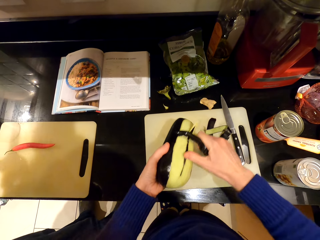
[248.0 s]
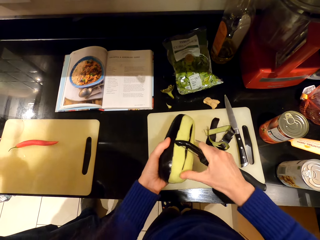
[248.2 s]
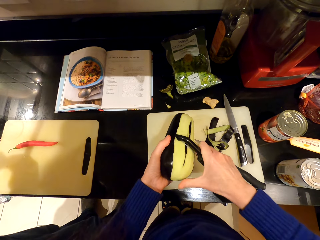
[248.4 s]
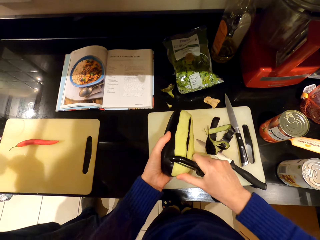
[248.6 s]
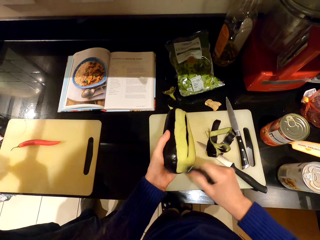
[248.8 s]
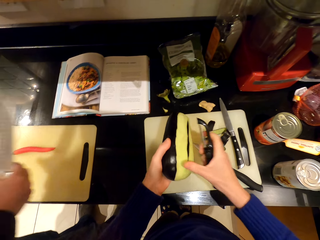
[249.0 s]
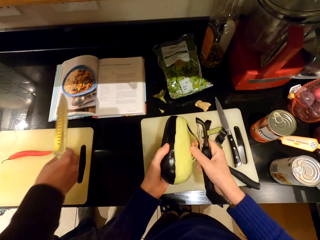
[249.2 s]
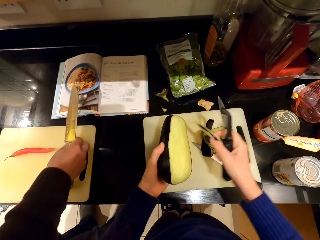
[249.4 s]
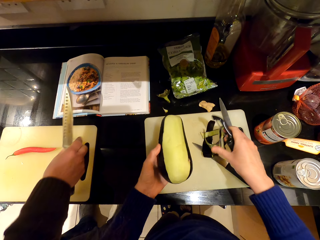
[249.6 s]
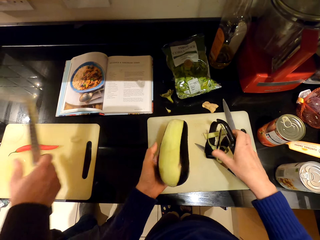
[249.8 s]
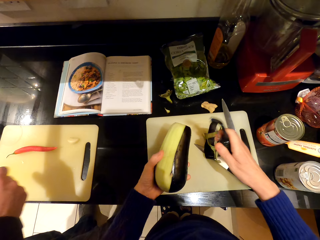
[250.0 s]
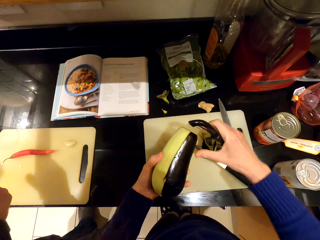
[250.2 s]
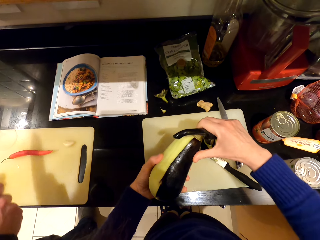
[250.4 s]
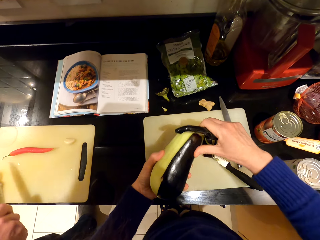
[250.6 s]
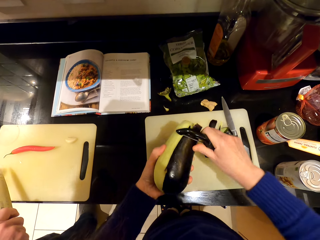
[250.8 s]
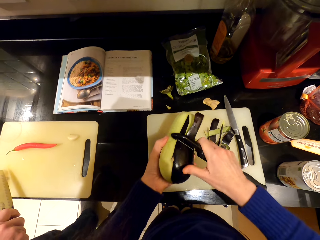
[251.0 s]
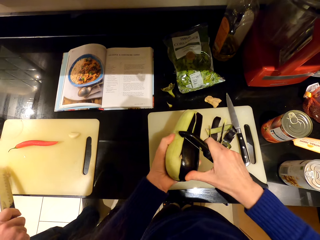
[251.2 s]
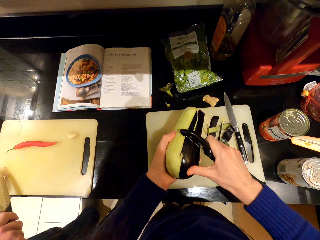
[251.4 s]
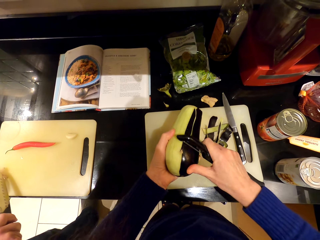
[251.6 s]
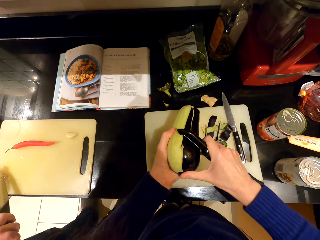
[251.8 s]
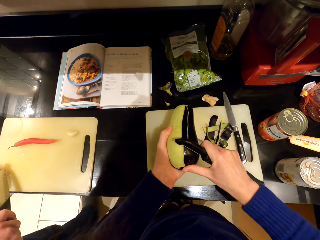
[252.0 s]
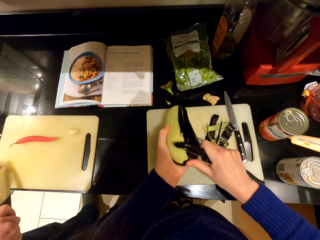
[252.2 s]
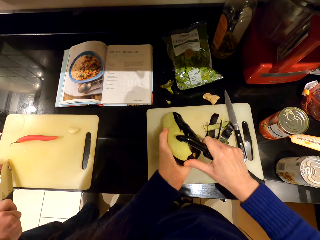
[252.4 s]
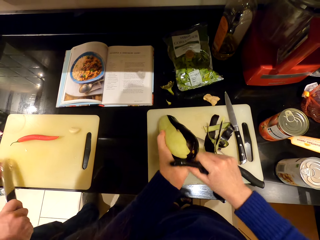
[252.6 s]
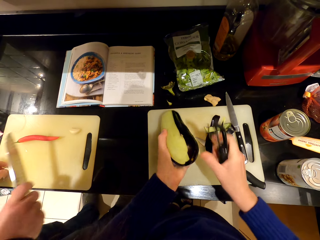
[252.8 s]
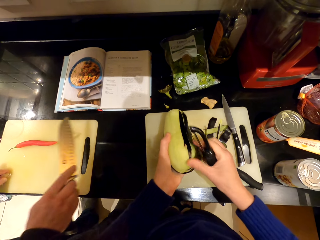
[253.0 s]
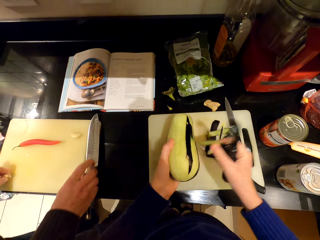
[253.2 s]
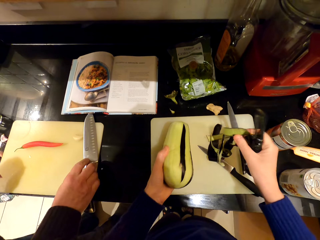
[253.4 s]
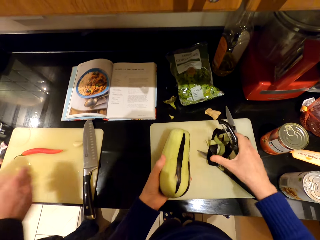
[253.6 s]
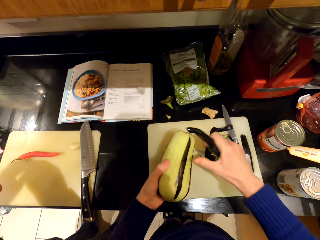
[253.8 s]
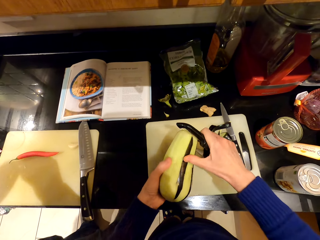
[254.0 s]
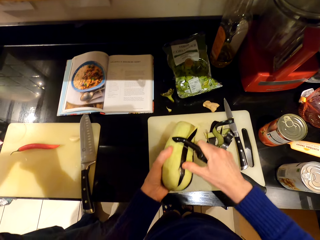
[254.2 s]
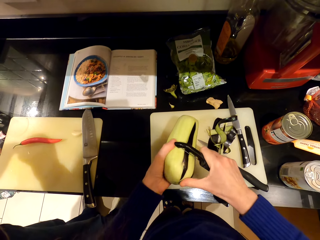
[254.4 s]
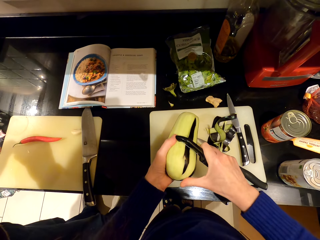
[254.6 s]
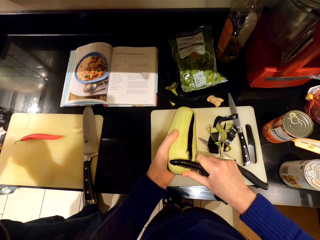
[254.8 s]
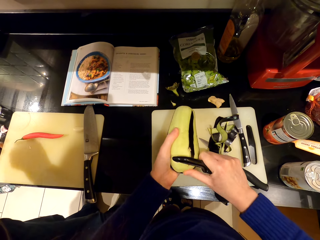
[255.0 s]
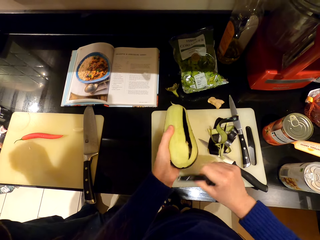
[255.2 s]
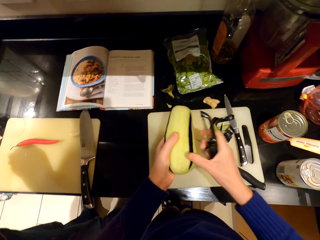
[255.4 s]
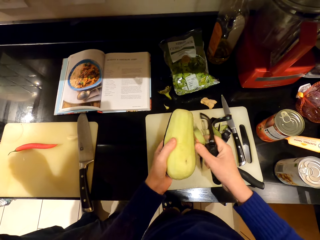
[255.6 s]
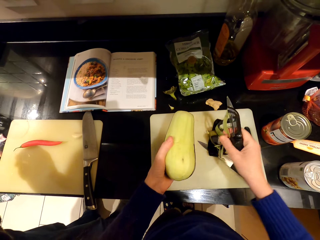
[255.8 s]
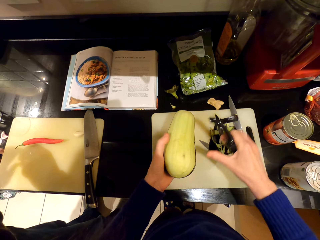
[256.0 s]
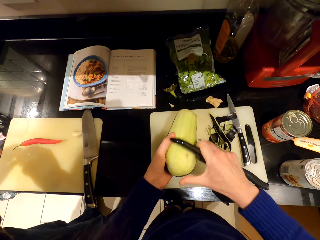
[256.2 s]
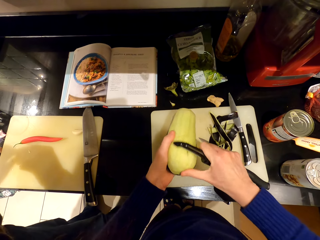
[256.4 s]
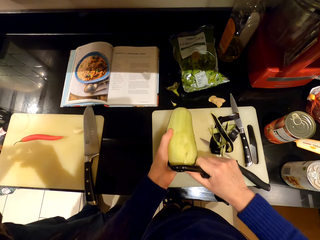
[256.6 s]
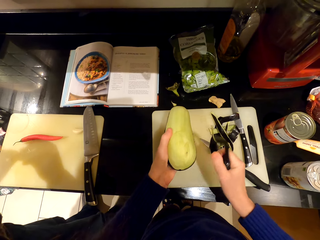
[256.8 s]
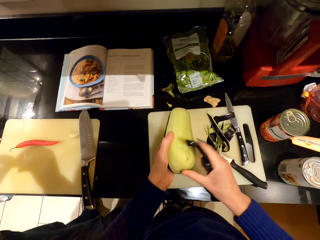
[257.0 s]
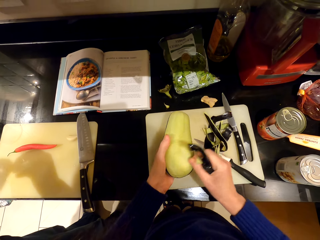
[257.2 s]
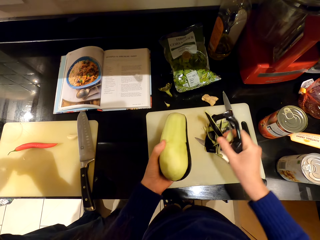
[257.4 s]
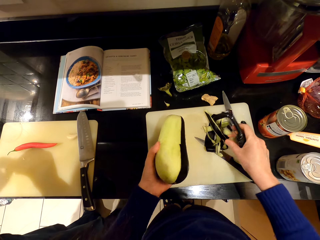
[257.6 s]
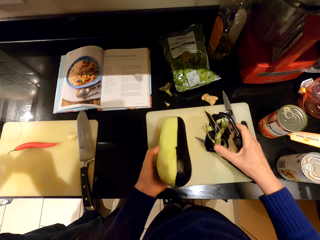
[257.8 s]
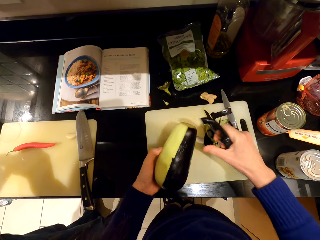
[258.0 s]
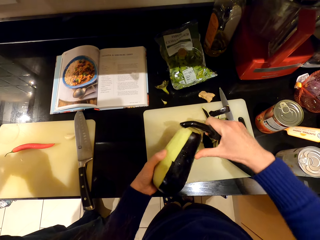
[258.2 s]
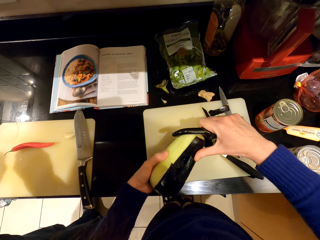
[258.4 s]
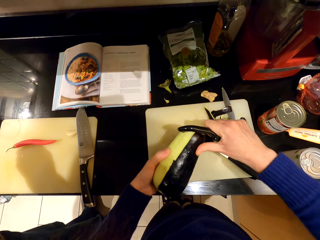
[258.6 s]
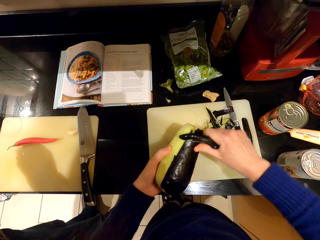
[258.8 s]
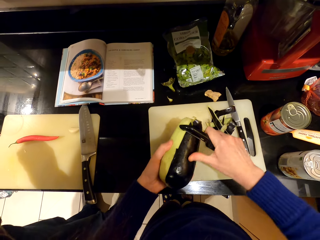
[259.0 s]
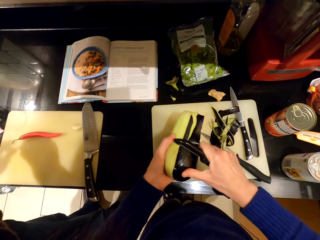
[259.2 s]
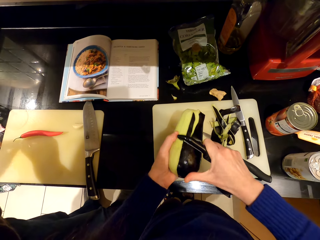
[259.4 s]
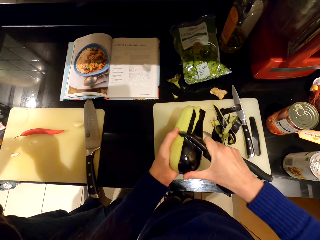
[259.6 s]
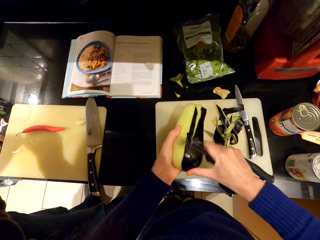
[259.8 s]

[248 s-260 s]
A person puts the peeled garlic aside. The person puts the knife on the chopping board aside.

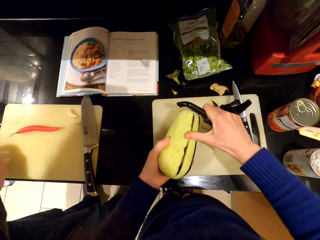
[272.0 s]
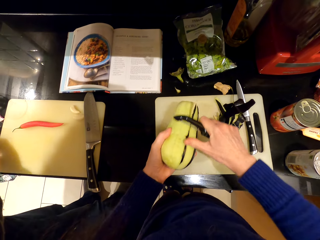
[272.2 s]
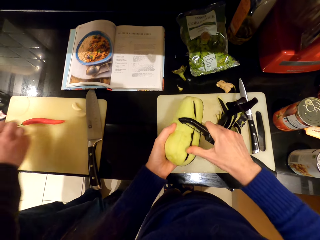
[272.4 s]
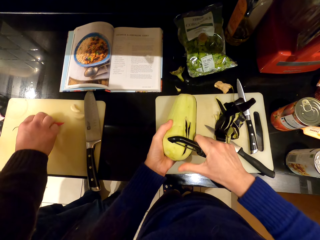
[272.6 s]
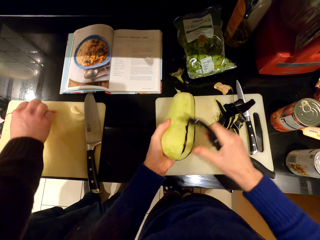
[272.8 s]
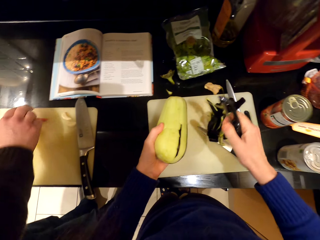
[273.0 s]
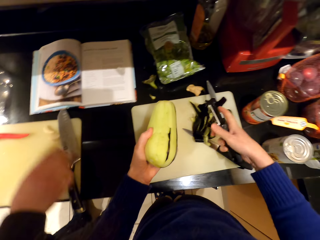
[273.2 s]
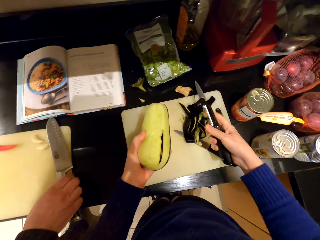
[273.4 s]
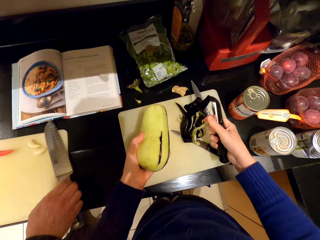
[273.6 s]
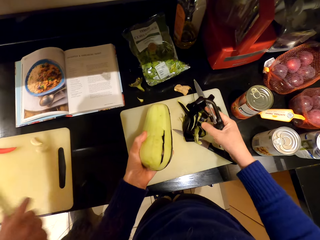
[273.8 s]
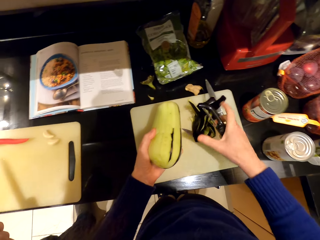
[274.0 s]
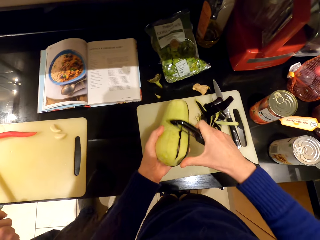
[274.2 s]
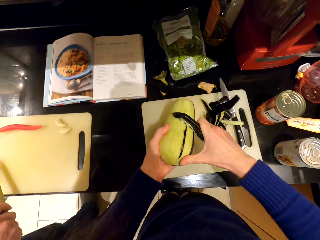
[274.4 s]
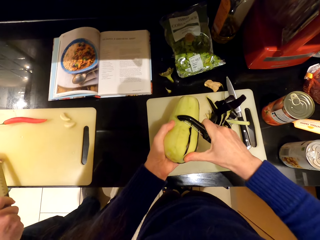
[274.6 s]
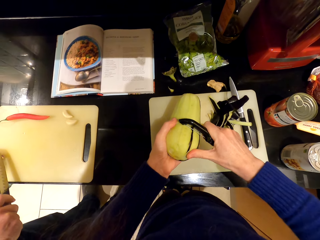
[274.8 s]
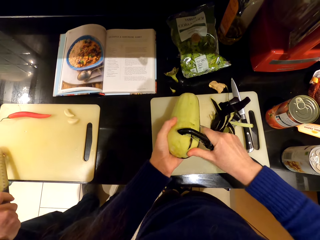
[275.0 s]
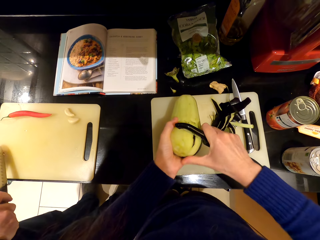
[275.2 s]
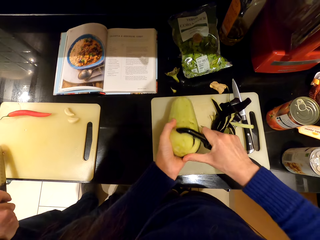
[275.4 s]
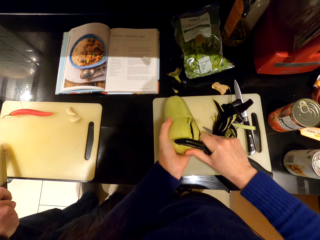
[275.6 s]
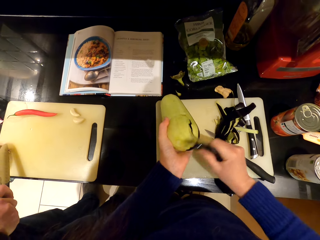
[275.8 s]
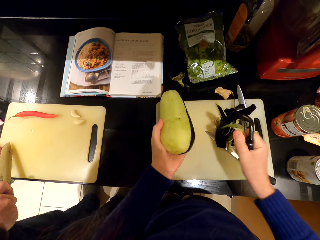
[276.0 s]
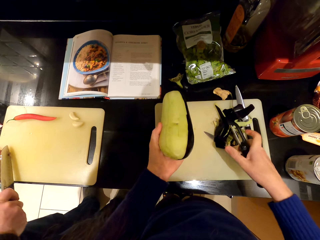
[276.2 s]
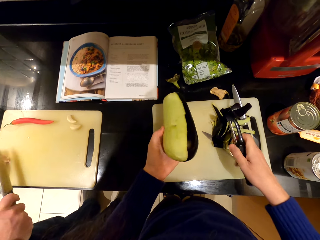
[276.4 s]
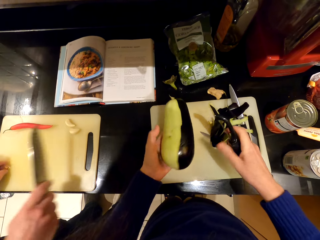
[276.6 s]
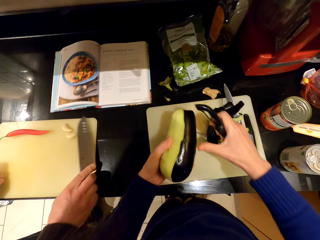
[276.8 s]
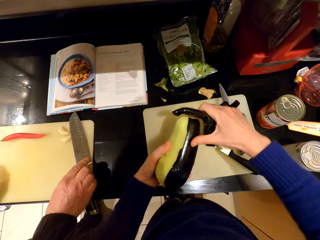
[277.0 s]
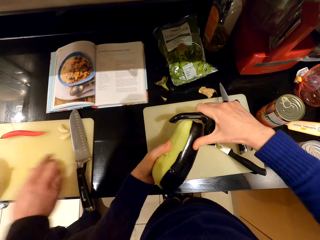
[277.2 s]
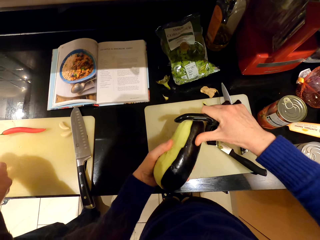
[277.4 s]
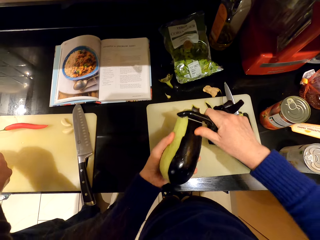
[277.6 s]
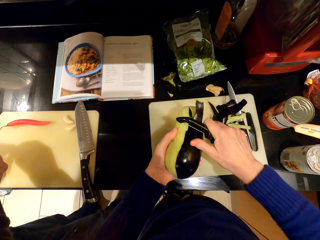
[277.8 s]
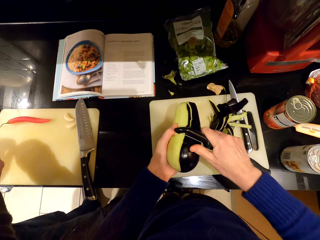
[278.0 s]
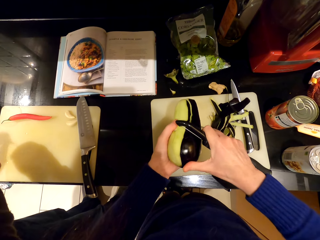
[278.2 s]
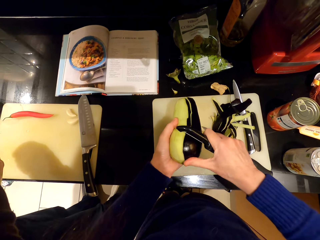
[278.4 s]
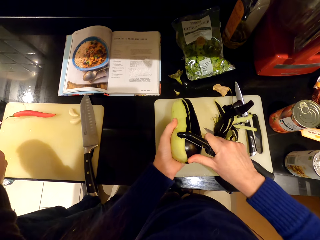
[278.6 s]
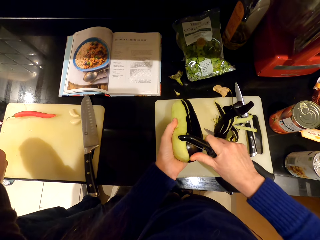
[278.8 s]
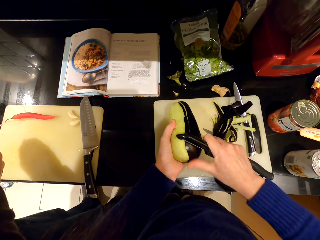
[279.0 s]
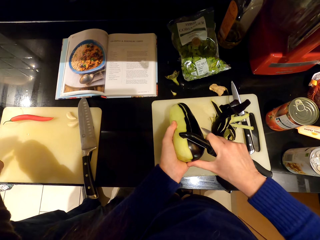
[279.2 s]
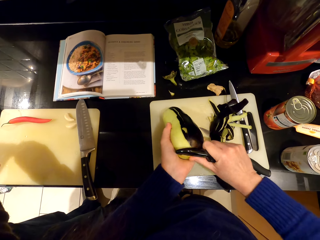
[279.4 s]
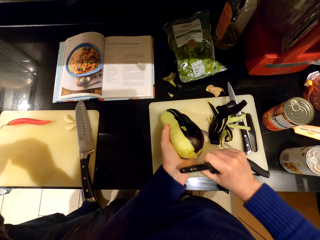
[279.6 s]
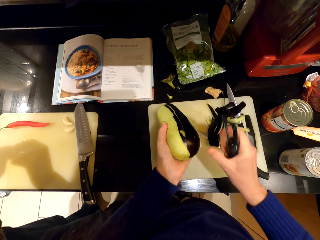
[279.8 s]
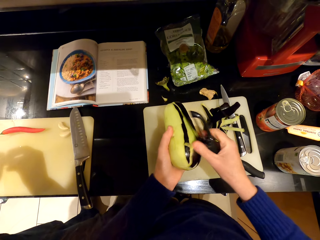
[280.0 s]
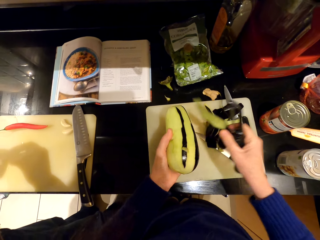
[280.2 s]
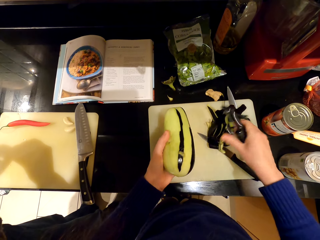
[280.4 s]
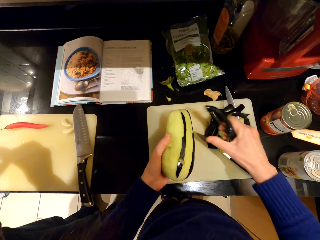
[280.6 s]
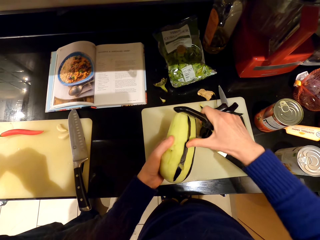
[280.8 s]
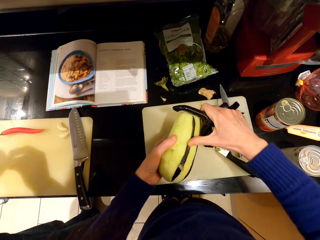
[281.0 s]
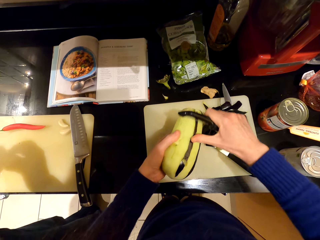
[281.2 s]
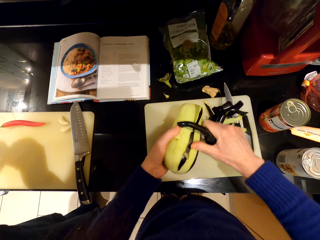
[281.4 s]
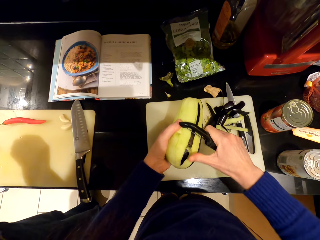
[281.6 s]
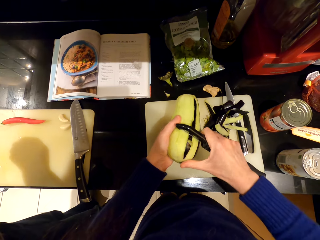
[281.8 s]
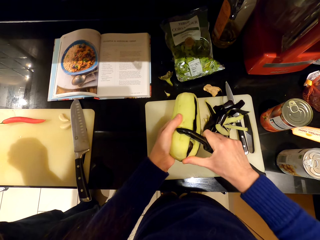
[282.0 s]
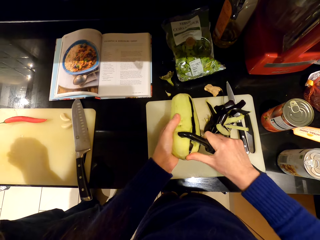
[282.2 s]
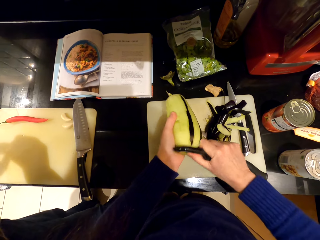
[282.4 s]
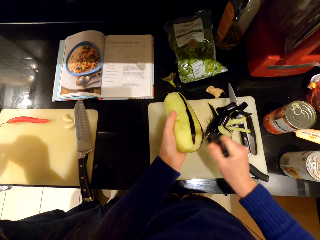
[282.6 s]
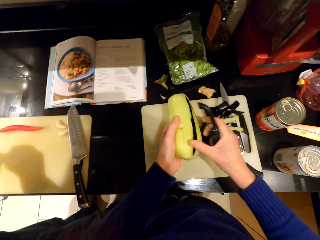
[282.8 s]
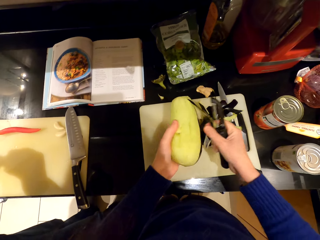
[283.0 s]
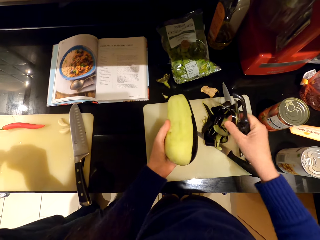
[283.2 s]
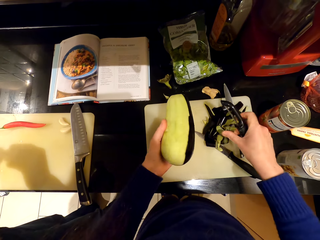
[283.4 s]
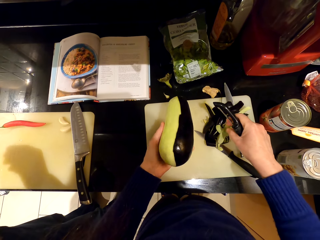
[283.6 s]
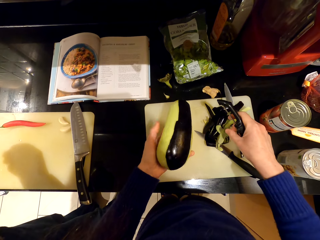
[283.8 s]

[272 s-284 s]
A person picks a knife. The person chops a garlic. The person puts the knife aside. The camera wearer peels the eggplant.
